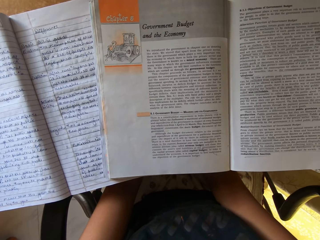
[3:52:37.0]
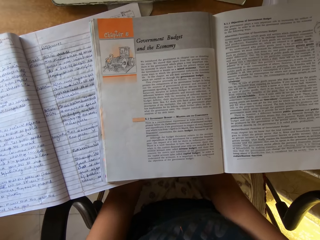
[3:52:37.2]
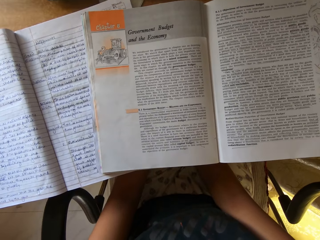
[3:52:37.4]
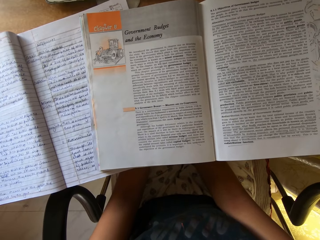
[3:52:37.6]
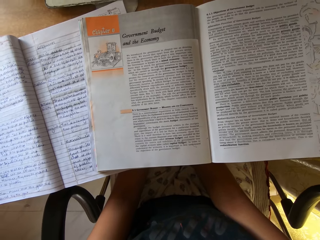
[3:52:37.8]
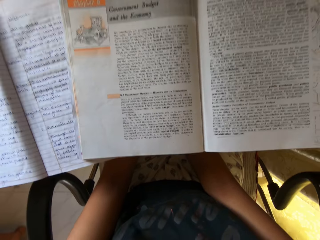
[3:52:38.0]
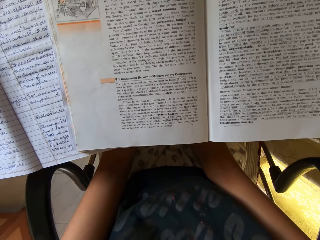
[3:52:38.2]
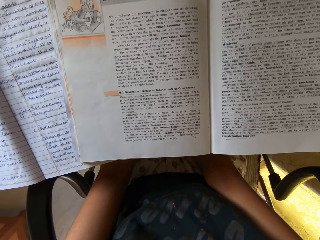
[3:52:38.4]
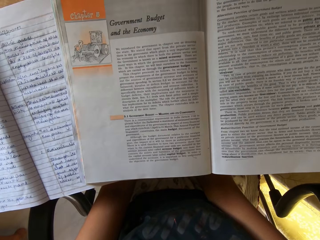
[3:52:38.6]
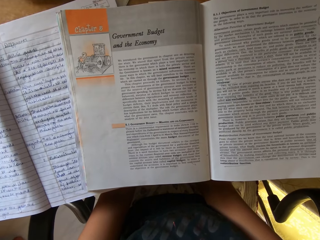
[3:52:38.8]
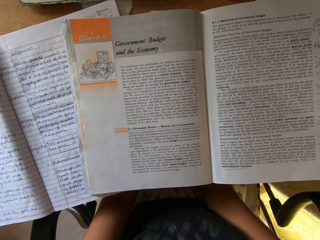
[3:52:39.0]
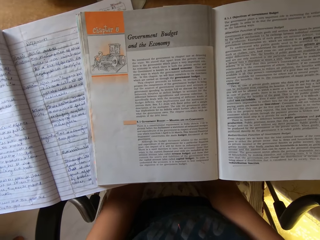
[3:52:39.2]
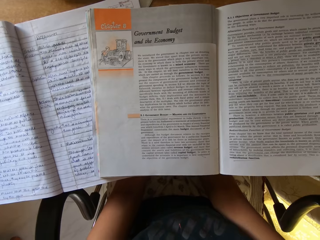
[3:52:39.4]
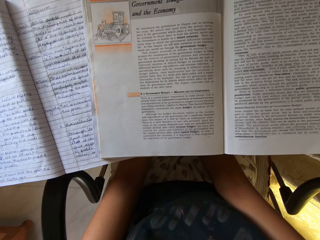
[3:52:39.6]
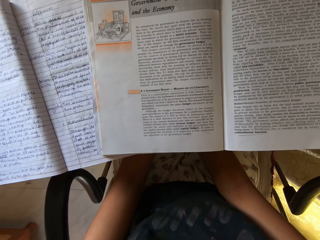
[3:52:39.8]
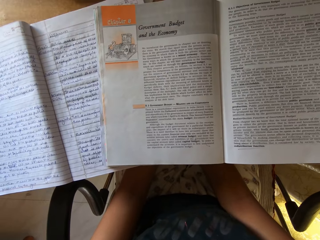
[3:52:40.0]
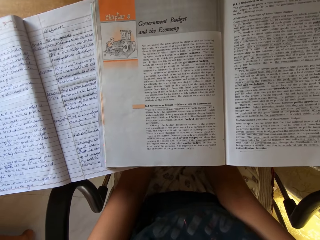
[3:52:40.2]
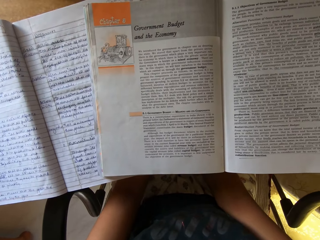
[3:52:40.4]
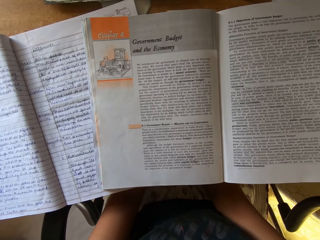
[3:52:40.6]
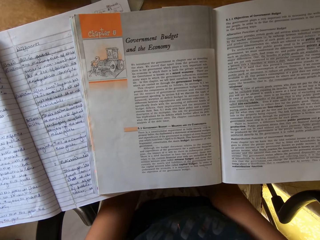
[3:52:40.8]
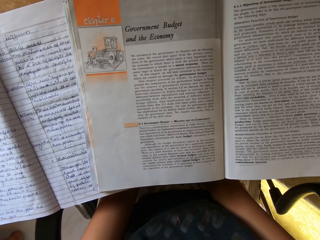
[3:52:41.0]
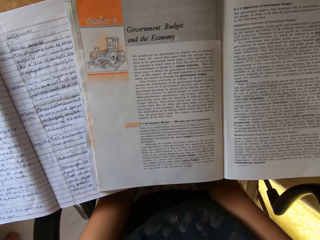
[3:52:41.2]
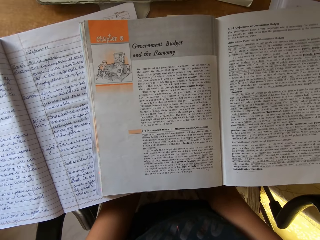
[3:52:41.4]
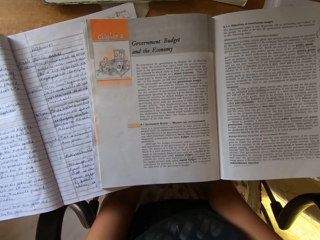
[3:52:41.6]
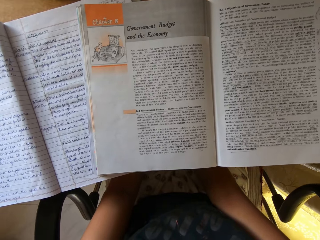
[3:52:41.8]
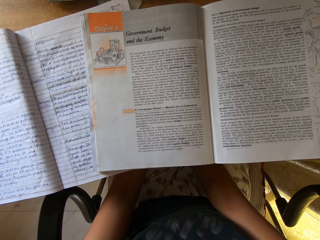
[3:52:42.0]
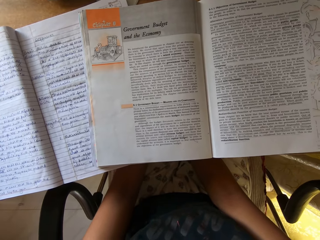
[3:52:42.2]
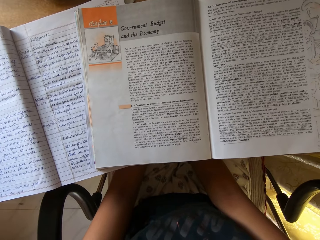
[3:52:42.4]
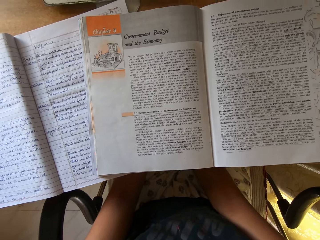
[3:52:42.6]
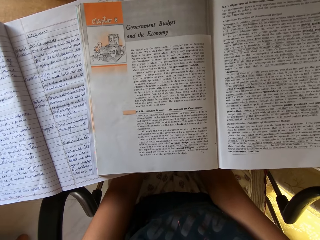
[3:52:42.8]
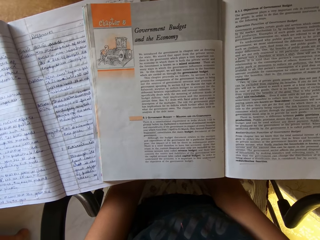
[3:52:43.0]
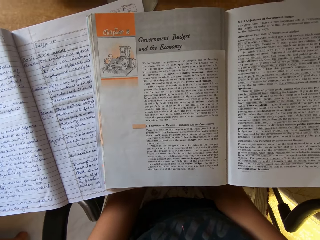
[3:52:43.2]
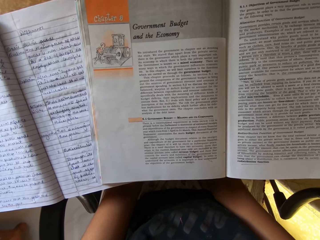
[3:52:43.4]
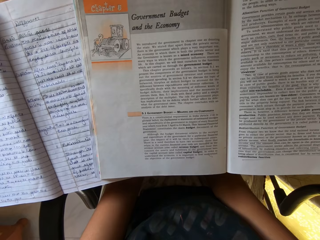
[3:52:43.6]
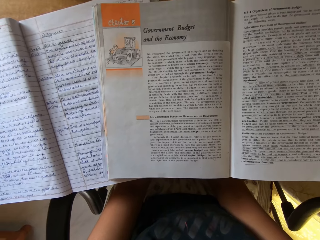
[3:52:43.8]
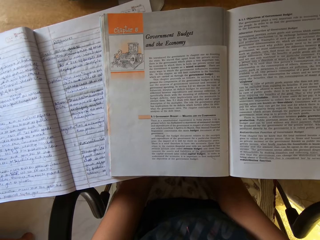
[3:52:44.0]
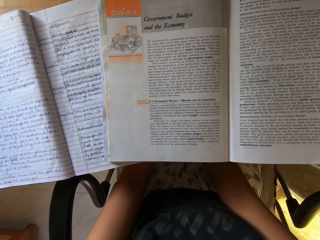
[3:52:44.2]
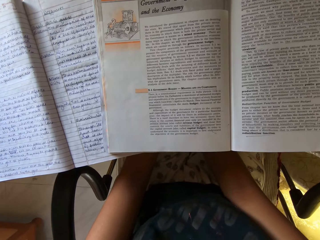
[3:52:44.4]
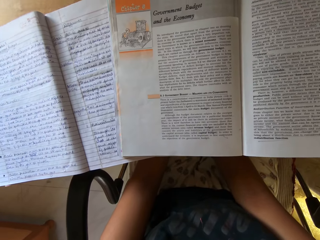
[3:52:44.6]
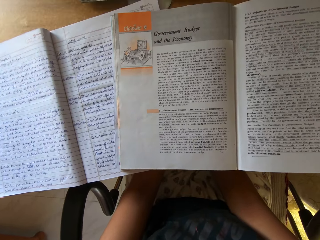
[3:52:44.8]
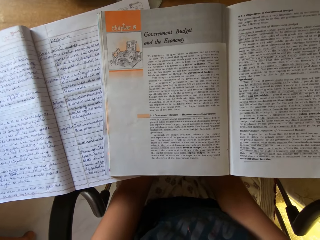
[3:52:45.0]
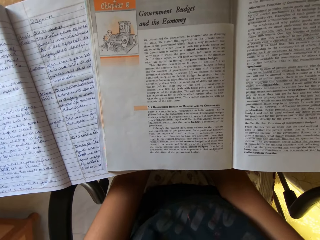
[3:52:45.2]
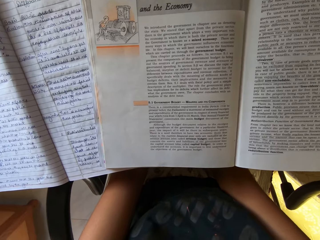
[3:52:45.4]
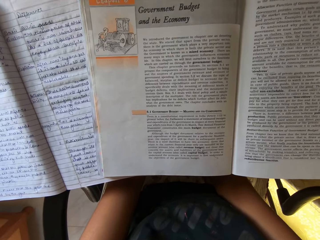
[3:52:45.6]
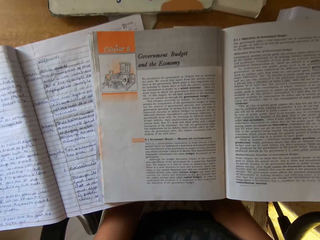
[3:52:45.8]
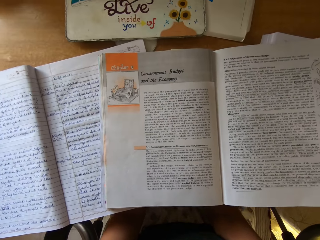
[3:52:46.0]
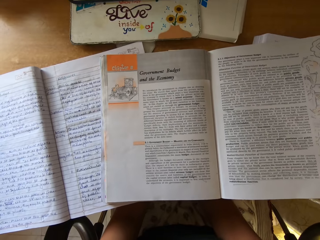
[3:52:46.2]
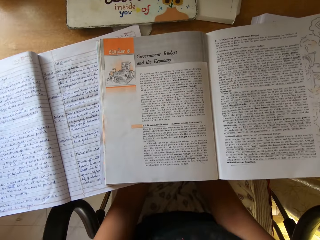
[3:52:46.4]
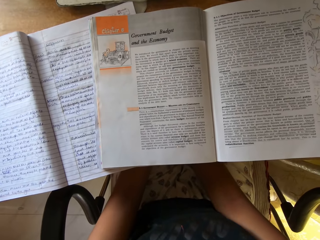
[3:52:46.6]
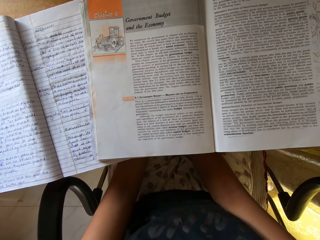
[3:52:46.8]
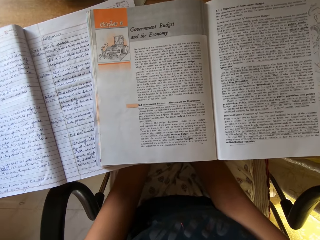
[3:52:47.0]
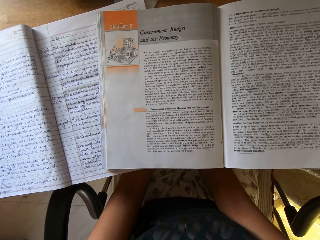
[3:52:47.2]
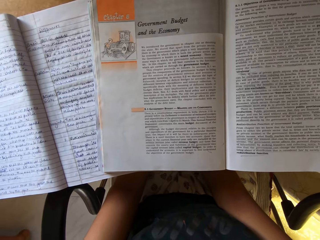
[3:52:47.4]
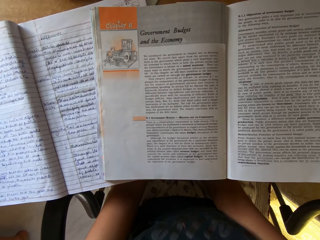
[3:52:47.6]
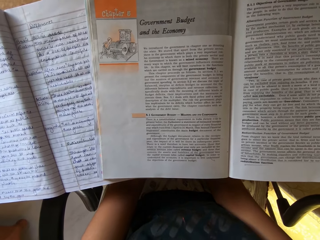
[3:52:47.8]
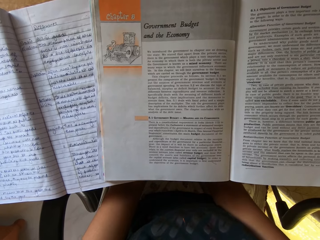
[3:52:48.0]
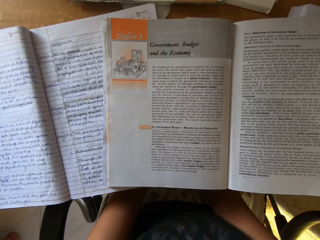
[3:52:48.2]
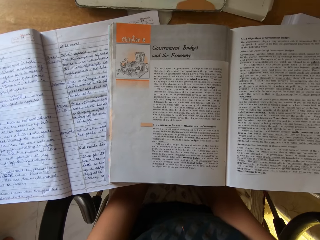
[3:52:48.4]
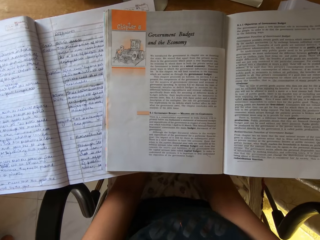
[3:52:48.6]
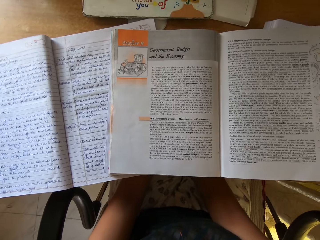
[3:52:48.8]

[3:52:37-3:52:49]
The camera wearer swings on the chair. They read the book.

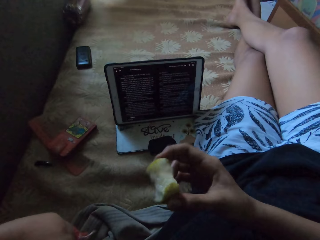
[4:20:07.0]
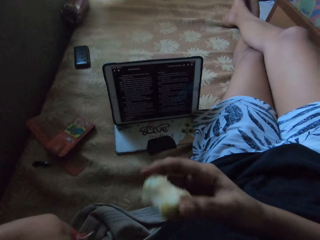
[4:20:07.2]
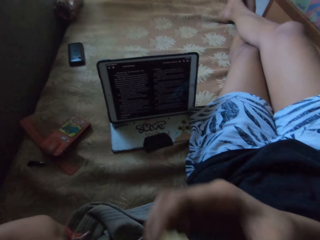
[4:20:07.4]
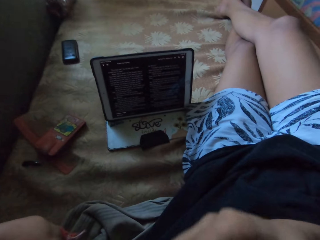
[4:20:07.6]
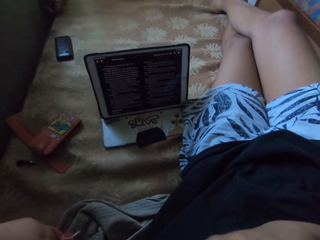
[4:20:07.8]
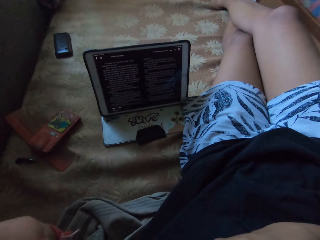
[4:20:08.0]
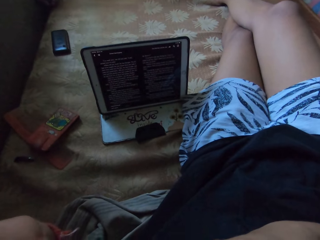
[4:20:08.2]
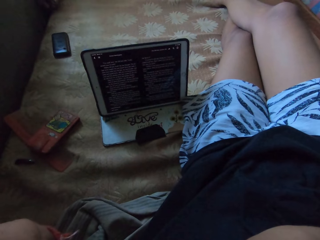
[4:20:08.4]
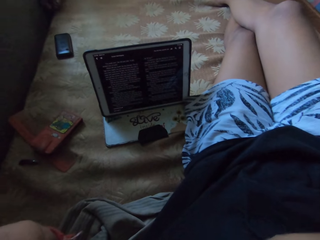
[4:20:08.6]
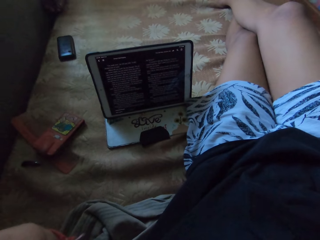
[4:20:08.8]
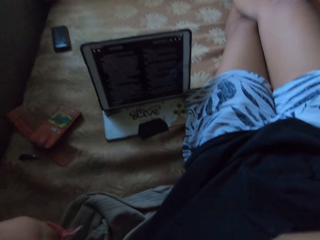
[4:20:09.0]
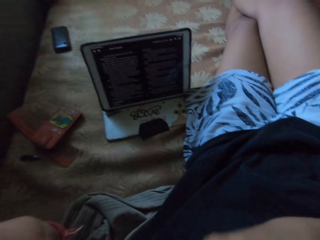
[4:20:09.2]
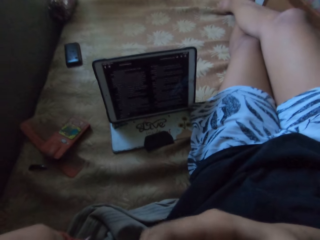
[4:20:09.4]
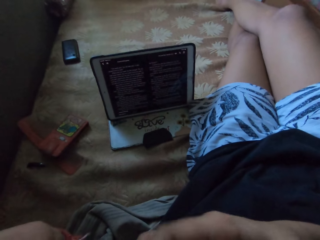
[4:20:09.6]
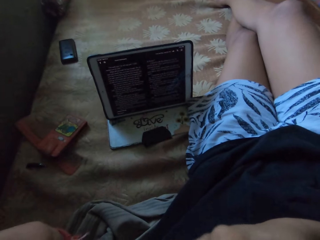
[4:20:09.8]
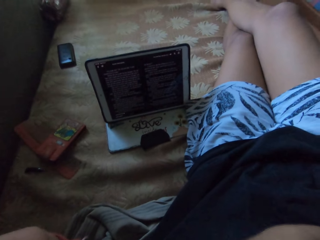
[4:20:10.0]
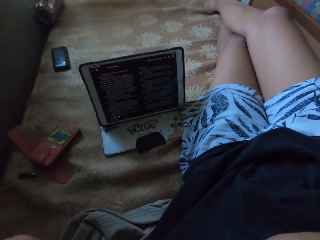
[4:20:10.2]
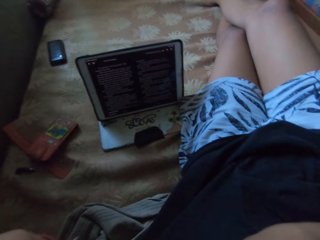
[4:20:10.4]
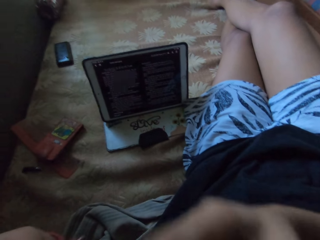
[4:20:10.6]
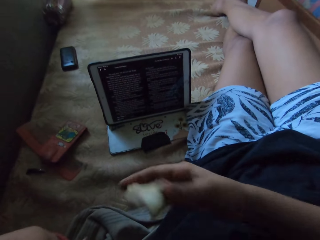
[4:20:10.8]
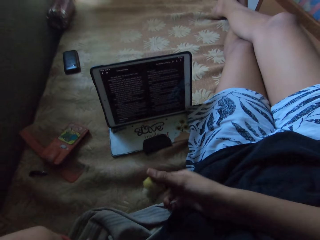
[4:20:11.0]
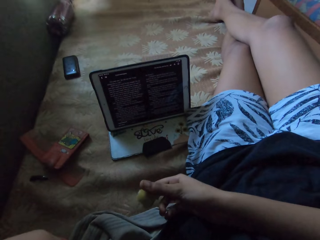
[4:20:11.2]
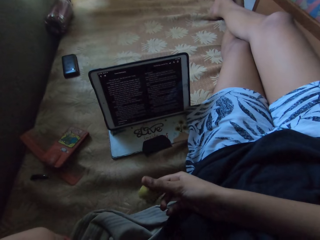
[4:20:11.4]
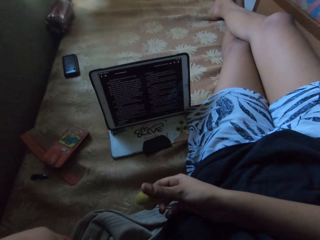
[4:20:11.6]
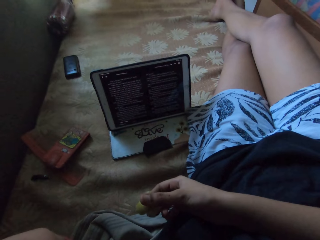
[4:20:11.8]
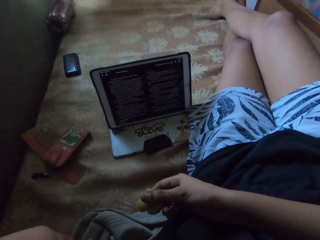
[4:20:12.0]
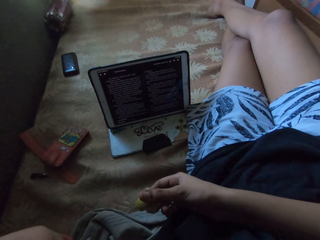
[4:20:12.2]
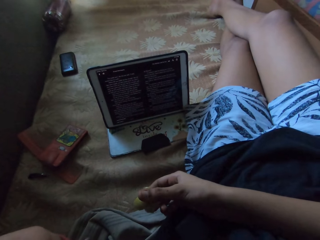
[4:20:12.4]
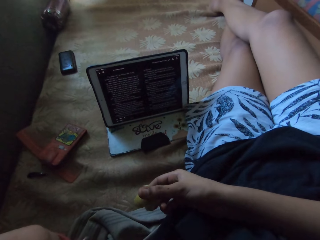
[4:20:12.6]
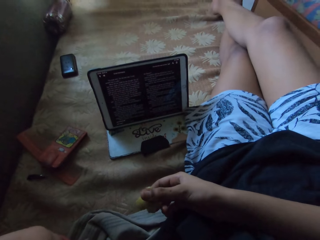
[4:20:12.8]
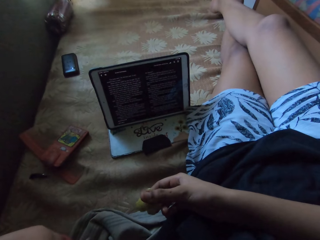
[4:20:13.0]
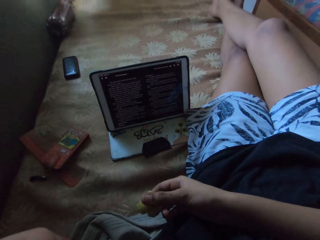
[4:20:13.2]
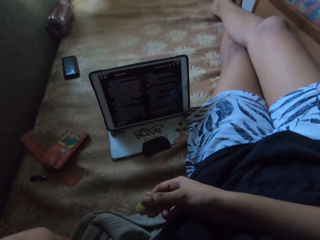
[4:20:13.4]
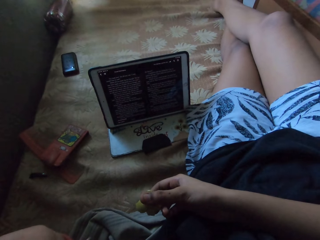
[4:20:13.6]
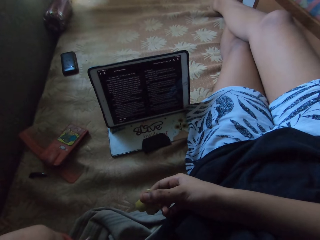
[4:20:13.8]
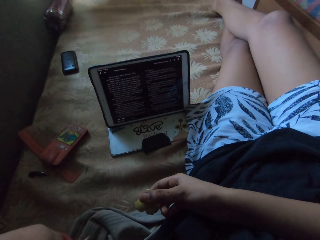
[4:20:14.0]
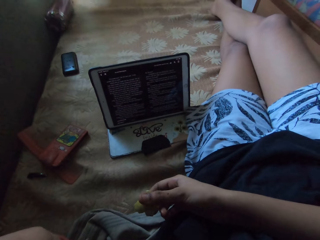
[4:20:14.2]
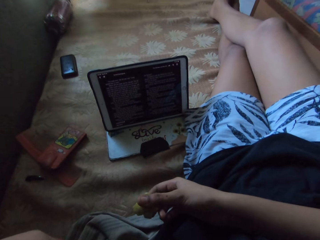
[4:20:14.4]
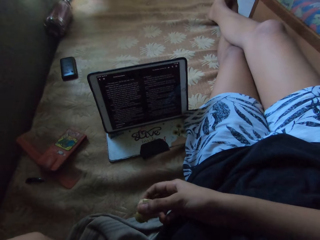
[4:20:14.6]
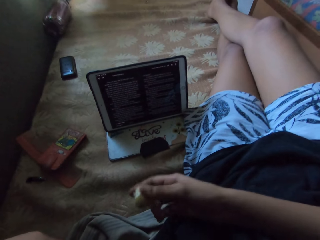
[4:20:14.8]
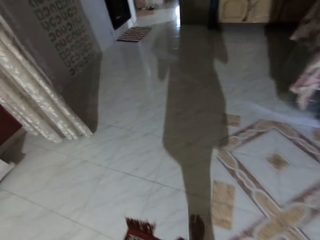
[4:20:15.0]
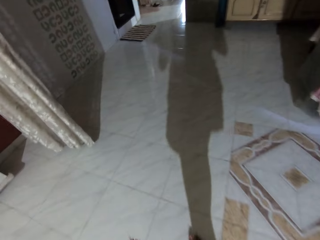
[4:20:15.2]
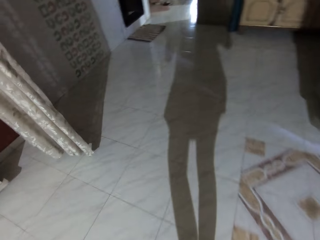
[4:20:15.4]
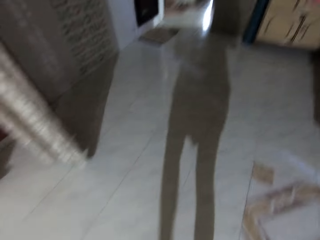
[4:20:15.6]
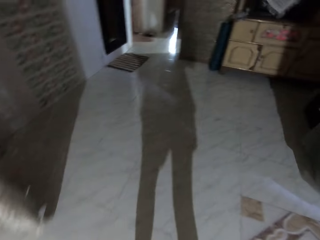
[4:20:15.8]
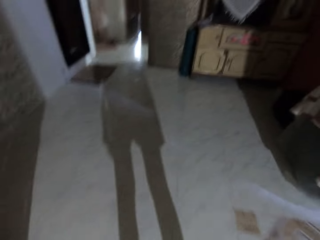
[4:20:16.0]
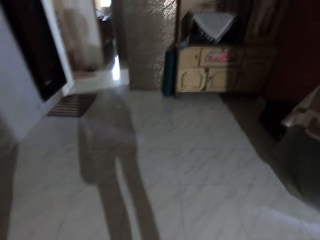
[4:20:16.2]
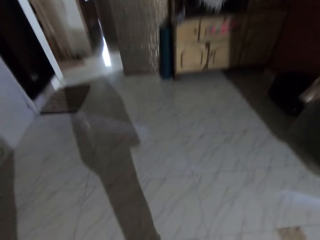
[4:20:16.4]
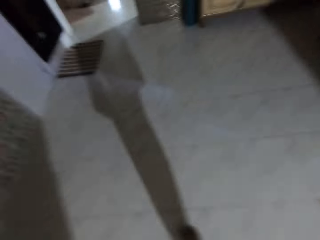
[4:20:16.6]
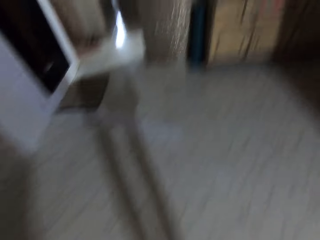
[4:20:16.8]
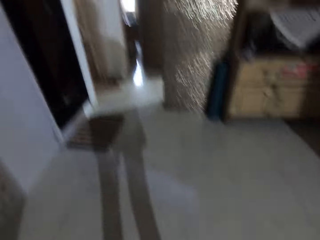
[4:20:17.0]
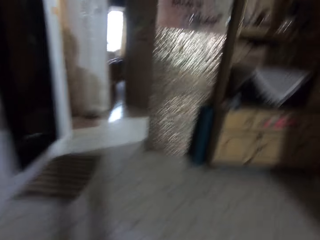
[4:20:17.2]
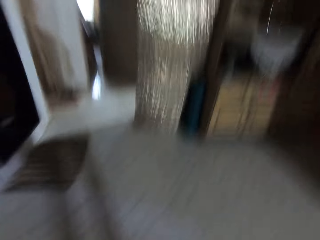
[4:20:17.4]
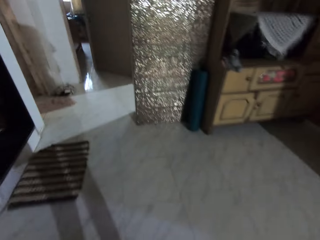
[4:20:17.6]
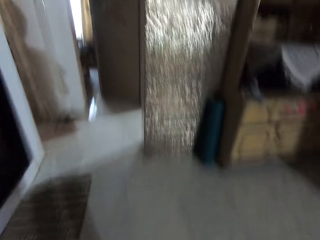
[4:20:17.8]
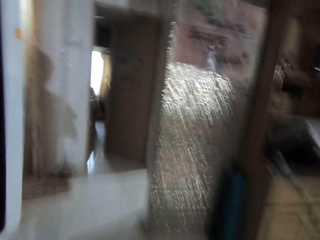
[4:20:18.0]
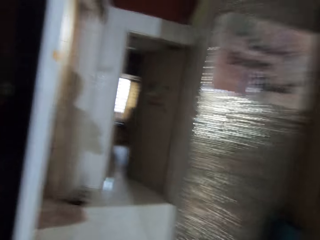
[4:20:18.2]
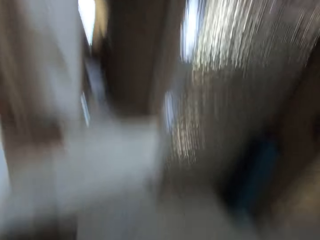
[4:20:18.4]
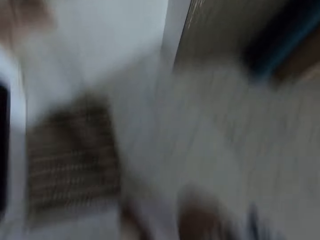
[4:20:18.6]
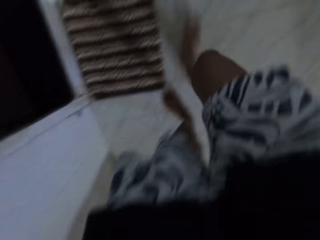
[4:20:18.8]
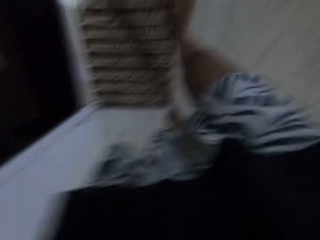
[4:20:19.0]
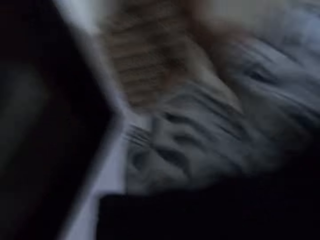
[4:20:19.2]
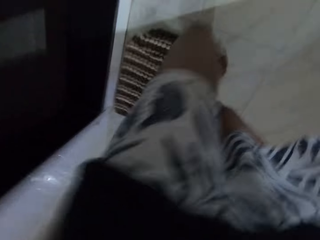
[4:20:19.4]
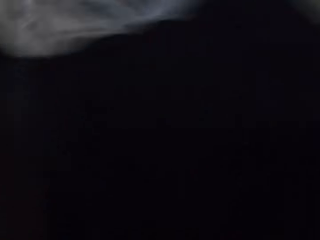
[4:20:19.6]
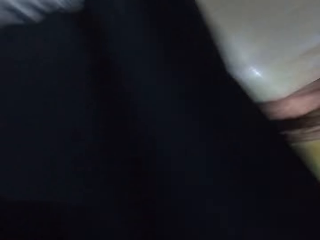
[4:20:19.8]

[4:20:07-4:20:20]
The camera wearer eats pears or an apple. They read on the tablet and walk around the house.
